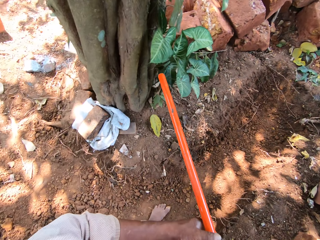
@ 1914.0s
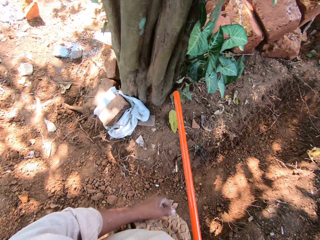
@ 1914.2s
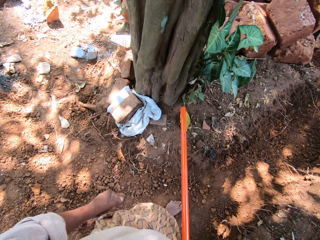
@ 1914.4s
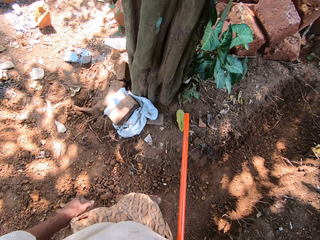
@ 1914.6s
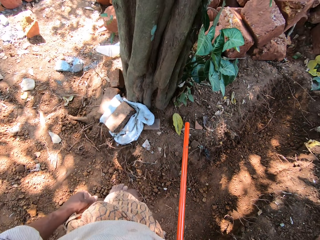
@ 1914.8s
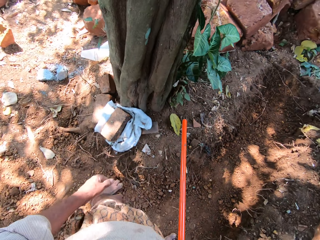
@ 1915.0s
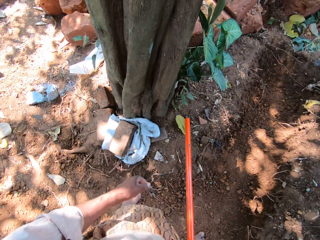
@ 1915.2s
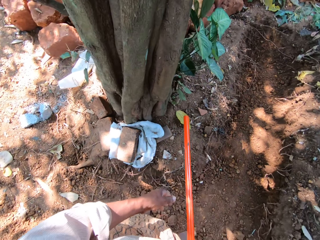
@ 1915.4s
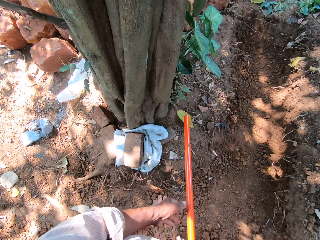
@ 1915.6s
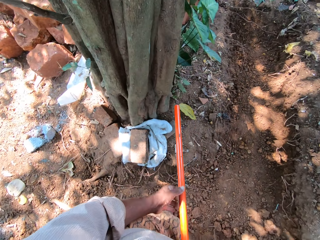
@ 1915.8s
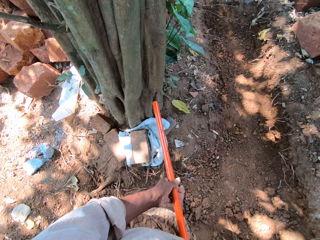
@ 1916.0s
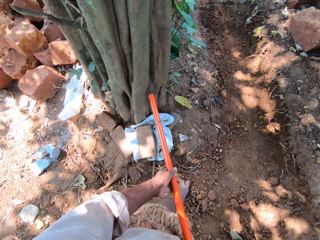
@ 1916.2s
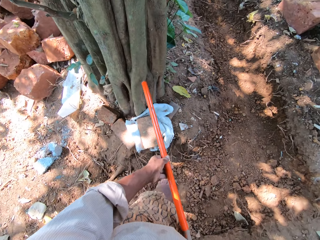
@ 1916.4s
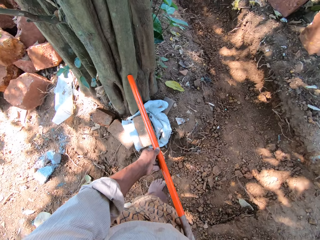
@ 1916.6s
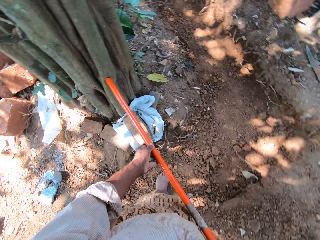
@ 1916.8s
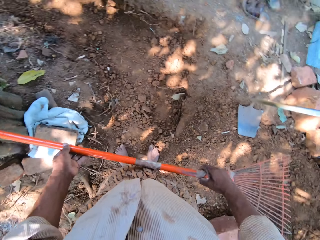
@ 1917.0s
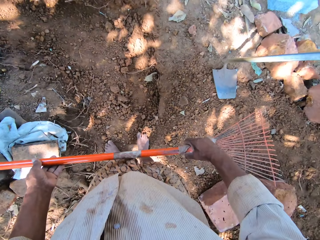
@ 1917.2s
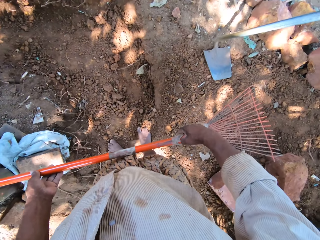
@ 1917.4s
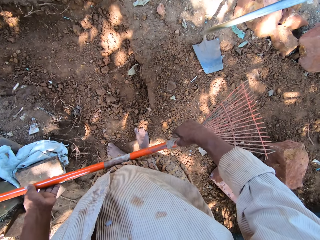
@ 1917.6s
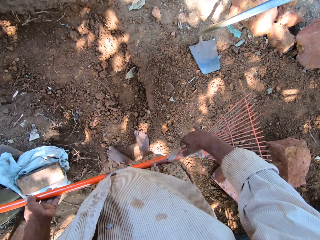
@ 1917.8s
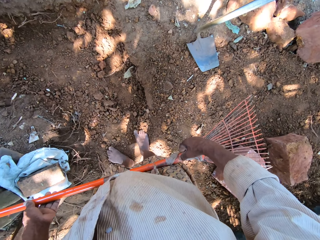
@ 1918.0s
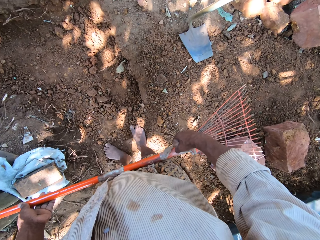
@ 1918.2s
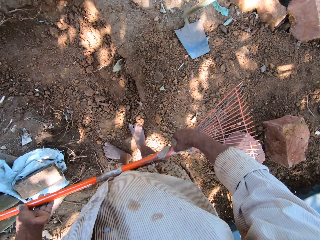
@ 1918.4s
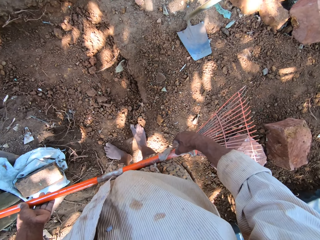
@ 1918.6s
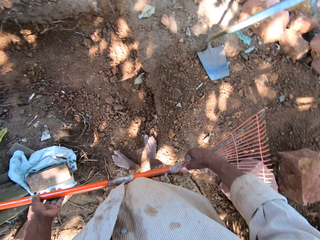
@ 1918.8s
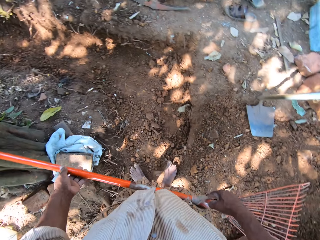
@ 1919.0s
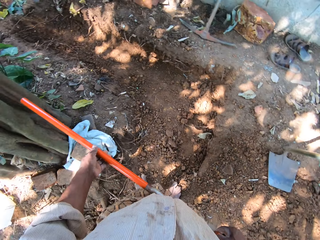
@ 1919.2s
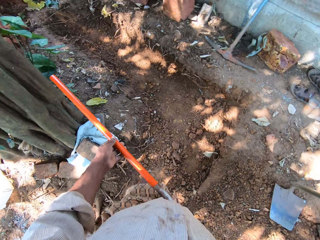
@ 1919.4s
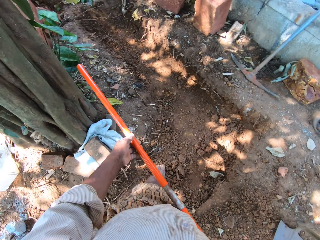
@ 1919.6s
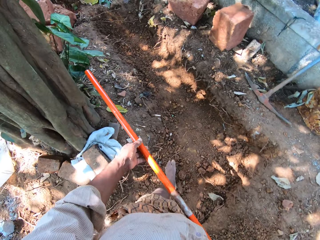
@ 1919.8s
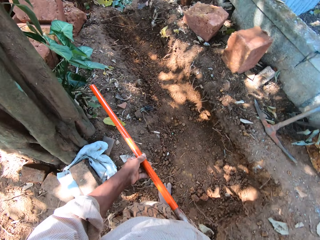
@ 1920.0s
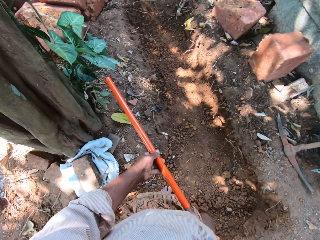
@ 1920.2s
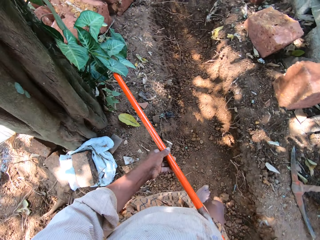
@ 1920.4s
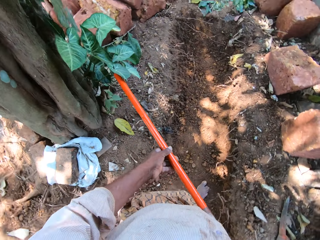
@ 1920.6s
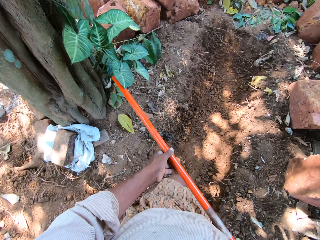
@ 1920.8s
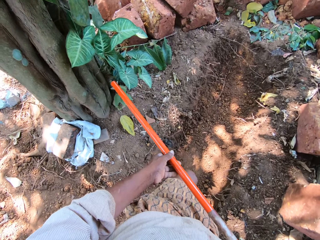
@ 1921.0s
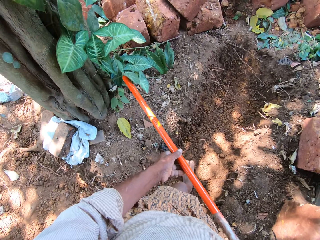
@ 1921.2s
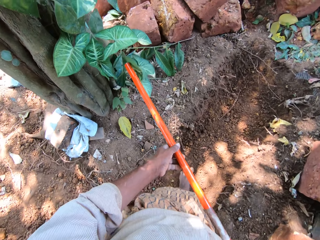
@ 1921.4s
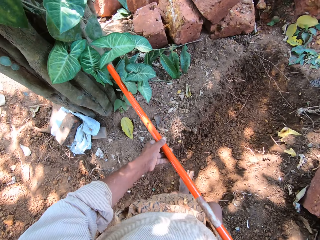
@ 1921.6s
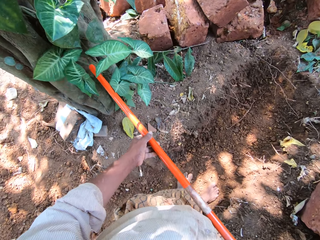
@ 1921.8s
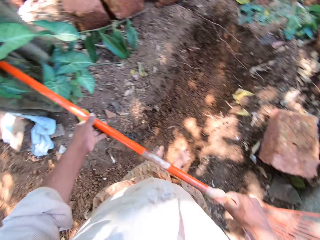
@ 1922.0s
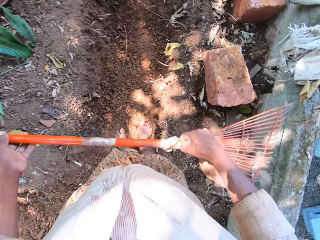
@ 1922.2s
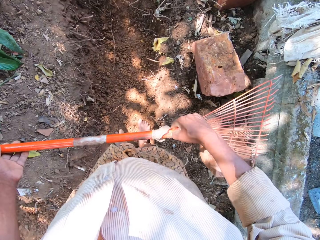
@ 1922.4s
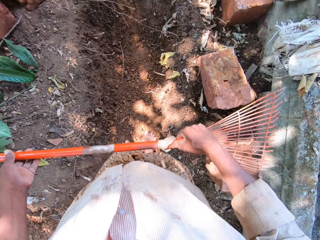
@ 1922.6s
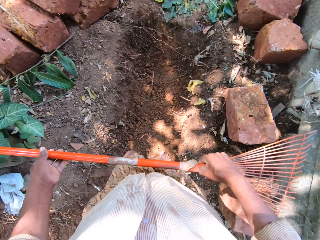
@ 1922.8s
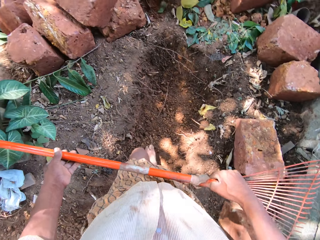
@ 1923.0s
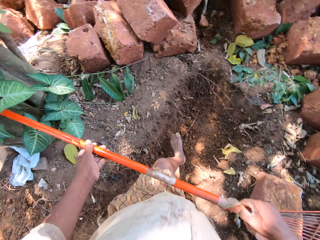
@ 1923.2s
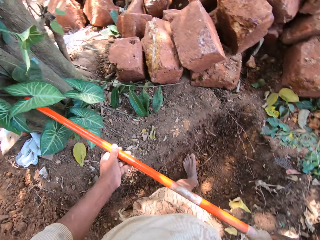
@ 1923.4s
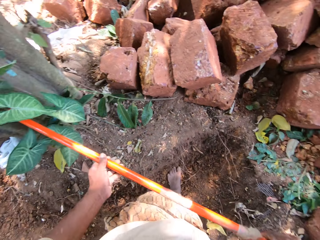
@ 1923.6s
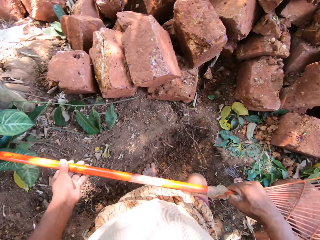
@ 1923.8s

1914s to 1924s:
The camera wearer holds the rake with his right hand. He holds the rake with both hands. He takes the measurement with the rake.

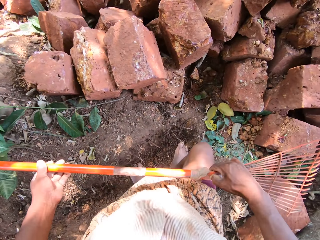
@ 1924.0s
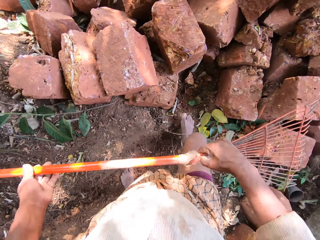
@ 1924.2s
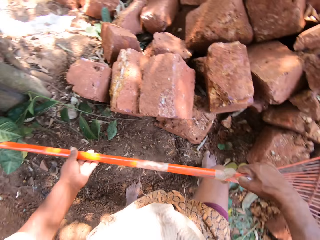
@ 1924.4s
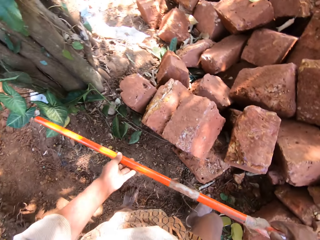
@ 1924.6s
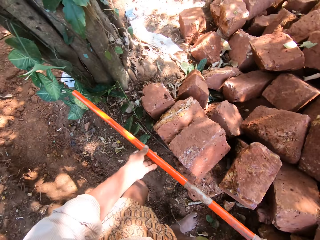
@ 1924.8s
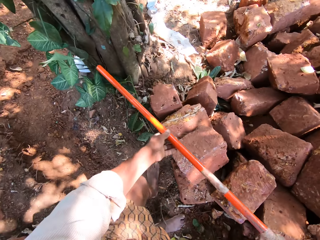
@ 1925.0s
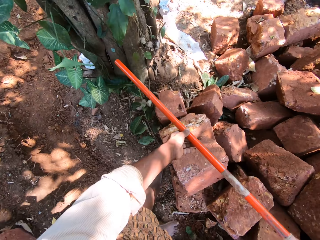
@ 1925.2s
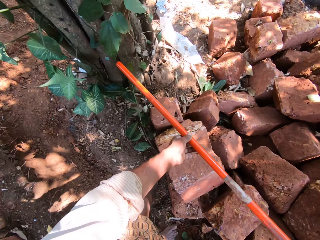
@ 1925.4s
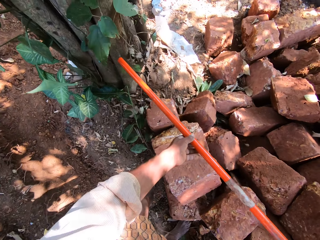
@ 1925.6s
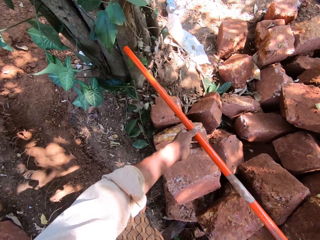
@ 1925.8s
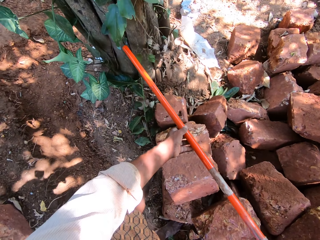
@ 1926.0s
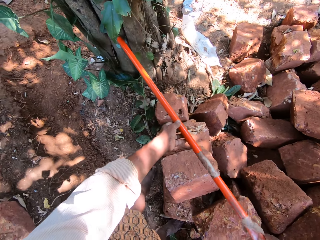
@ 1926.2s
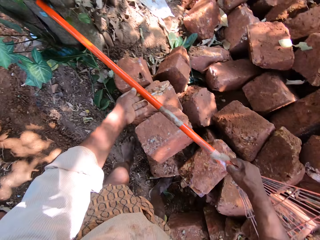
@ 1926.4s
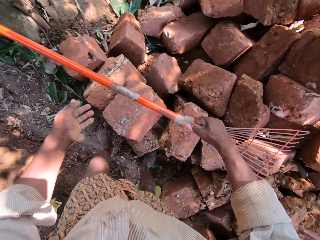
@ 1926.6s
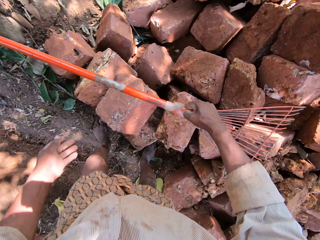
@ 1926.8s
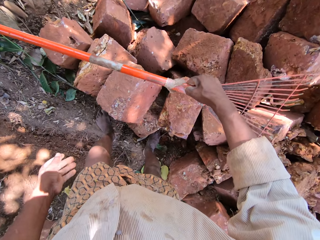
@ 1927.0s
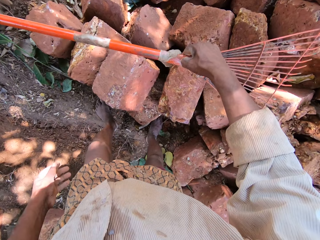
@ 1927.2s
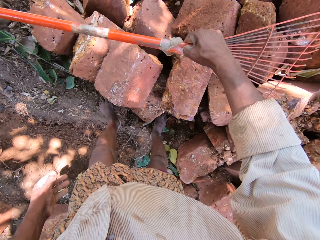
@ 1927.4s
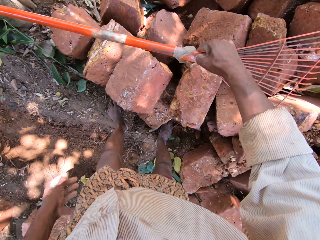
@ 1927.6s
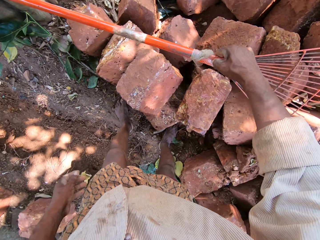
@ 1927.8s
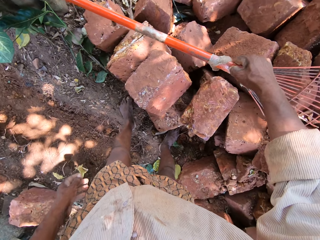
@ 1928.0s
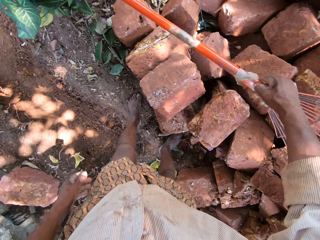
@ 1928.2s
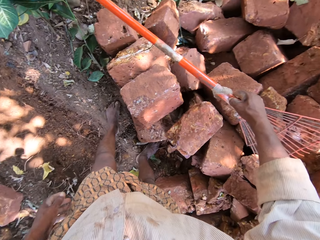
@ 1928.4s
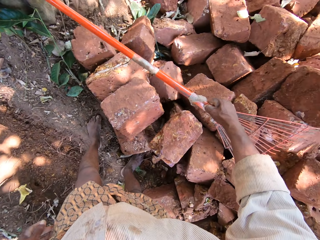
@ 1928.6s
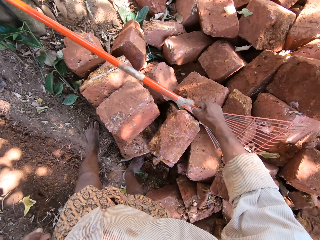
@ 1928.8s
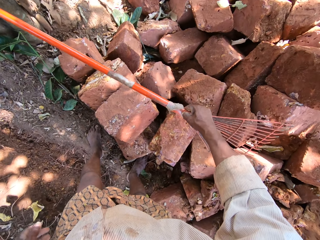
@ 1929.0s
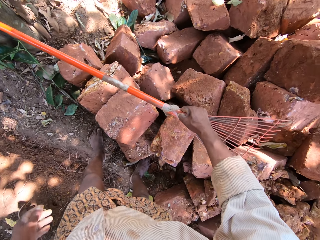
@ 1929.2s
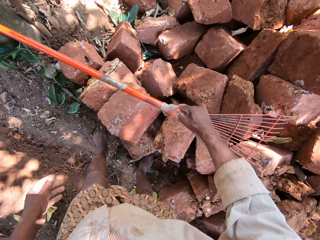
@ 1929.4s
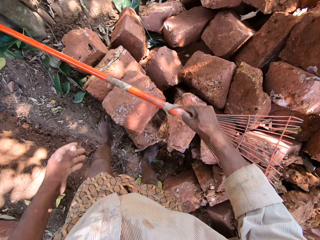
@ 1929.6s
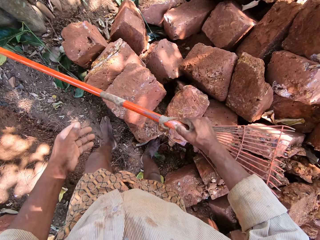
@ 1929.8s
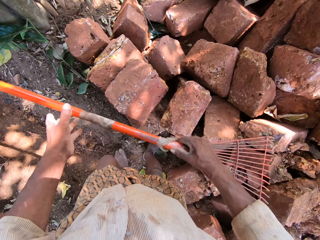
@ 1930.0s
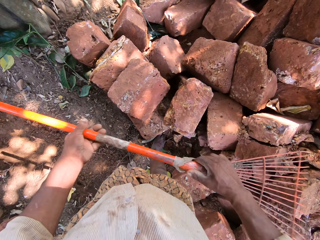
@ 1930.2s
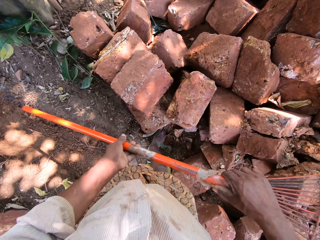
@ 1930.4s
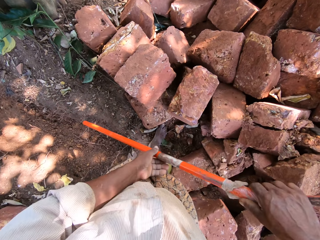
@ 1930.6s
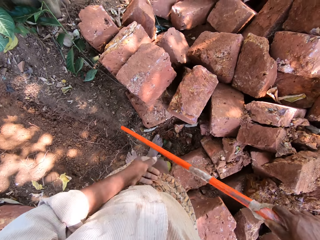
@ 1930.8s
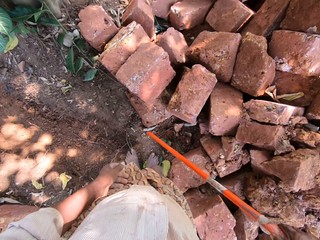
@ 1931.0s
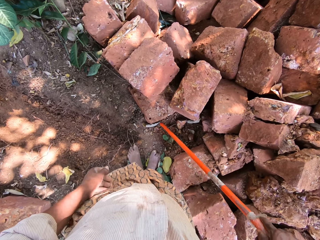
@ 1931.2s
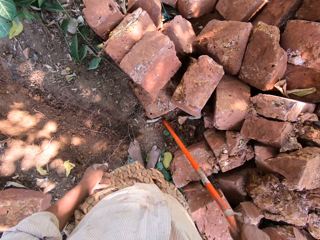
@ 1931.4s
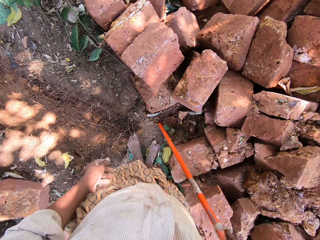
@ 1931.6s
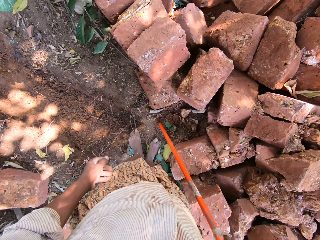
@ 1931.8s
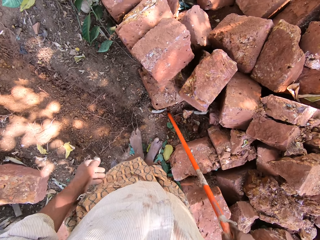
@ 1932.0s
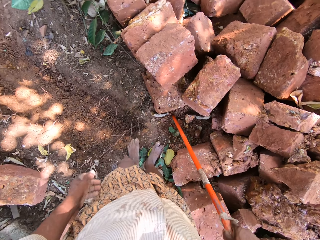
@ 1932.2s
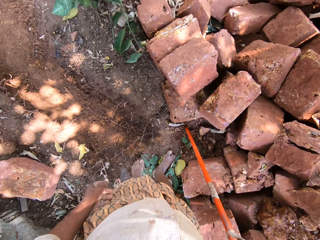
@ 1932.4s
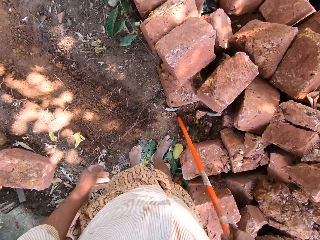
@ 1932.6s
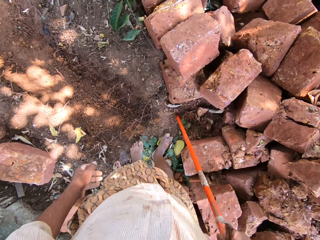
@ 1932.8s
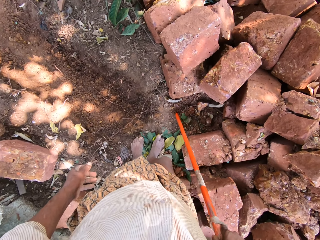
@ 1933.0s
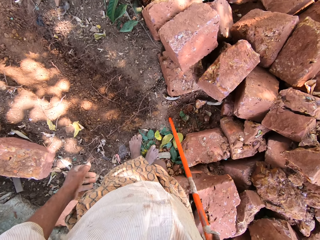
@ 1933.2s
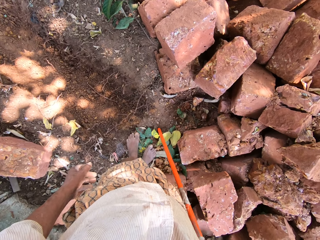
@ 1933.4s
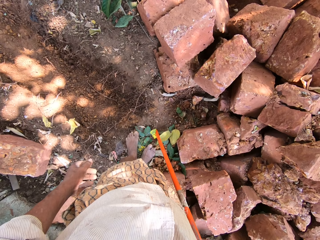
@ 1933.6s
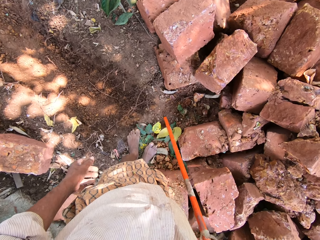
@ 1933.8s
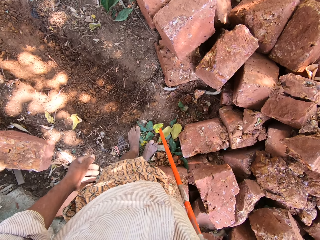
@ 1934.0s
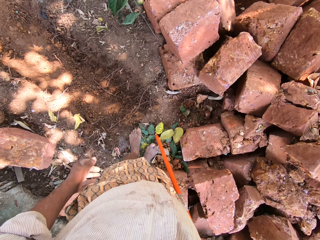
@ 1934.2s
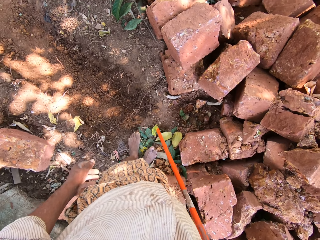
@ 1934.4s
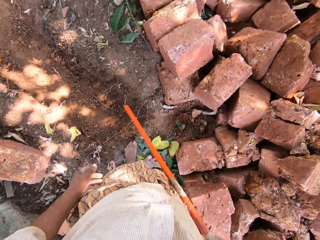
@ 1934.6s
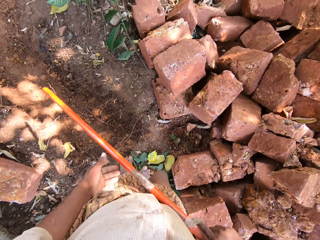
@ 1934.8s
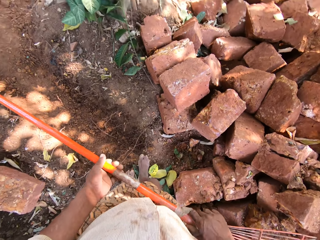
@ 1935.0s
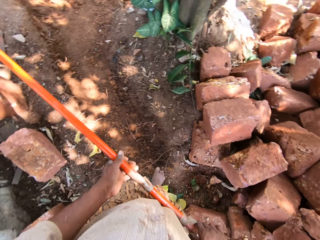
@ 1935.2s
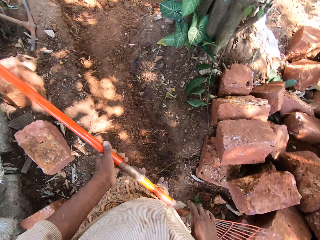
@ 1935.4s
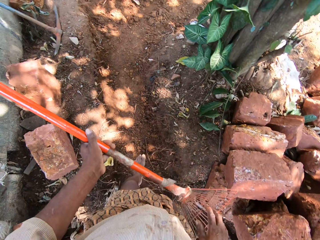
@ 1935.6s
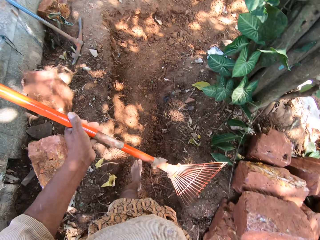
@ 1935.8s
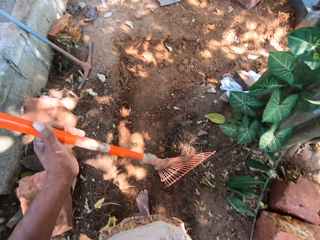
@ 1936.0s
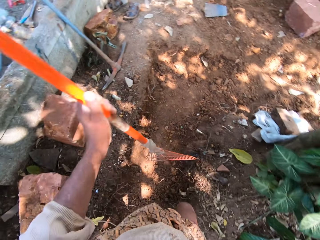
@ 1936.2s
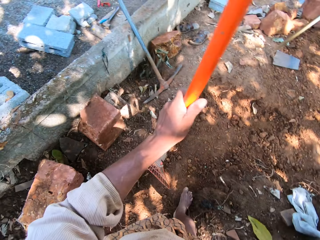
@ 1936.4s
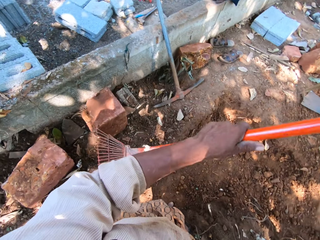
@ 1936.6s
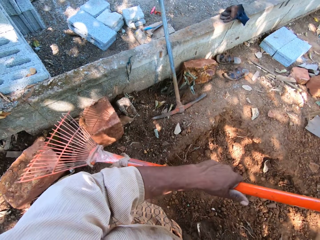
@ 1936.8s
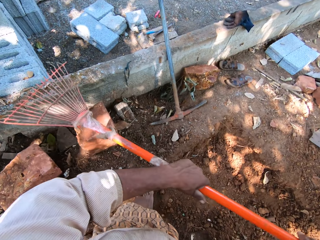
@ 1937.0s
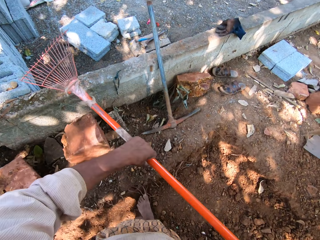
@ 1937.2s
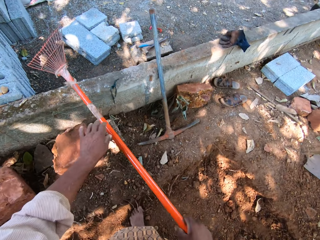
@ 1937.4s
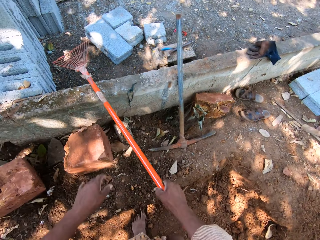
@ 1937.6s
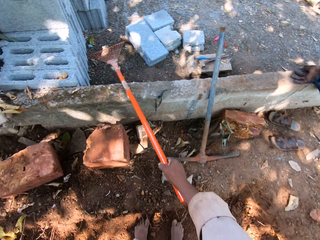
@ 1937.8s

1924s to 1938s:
The camera wearer holds the rake against a tree with his right hand. He holds the rake with both hands. He holds the rake on the ground with his right hand. He marks the measurements on the ground with the rake. He holds the rake with both hands. He holds the rake with his left hand.
